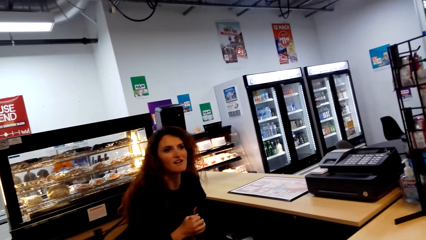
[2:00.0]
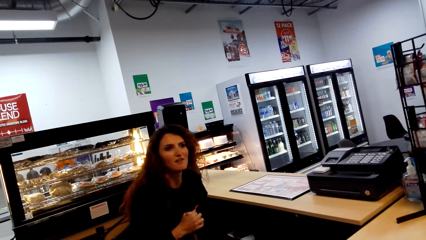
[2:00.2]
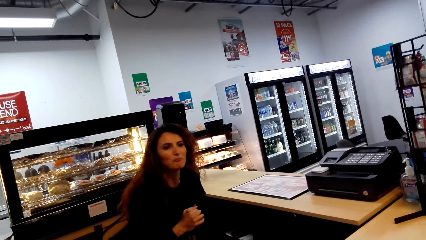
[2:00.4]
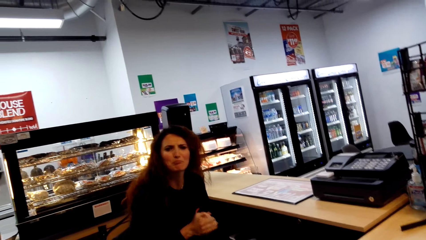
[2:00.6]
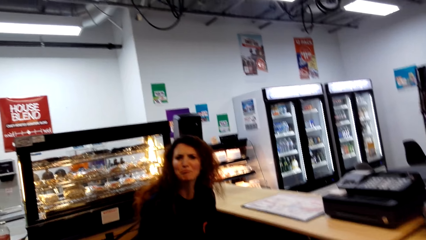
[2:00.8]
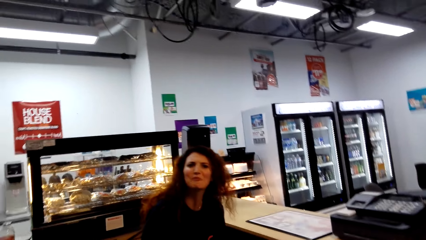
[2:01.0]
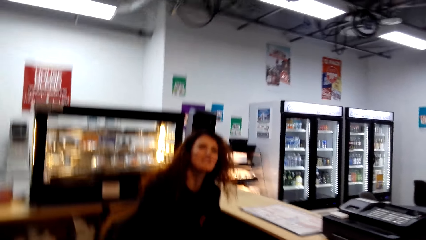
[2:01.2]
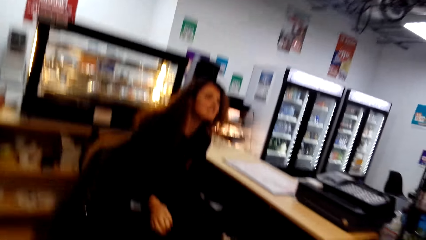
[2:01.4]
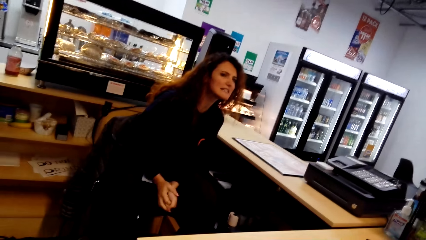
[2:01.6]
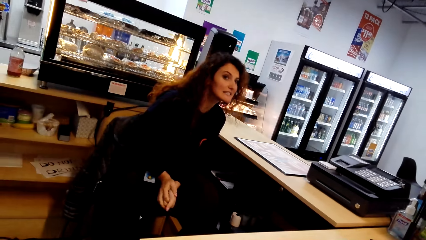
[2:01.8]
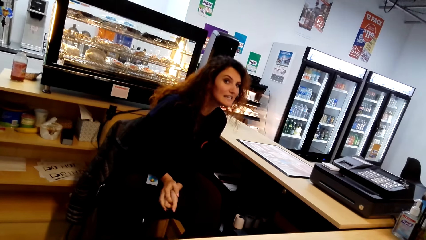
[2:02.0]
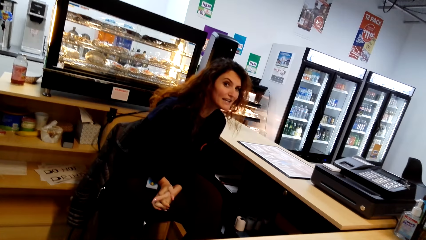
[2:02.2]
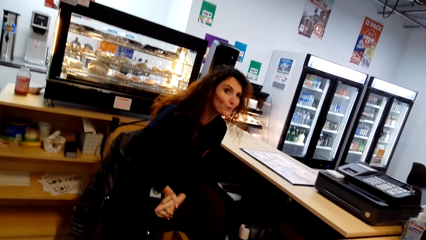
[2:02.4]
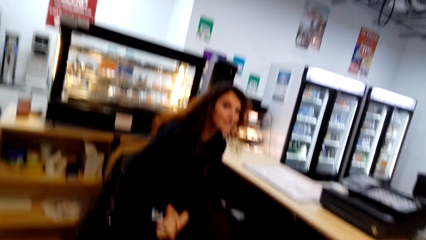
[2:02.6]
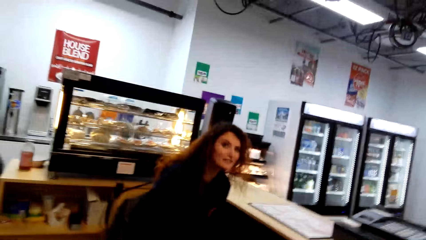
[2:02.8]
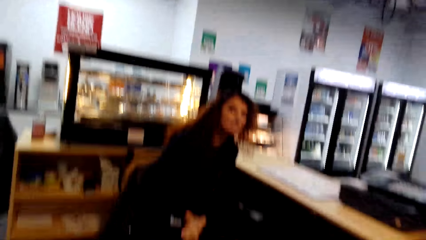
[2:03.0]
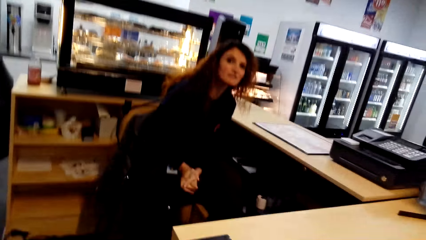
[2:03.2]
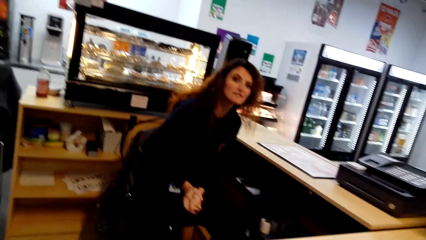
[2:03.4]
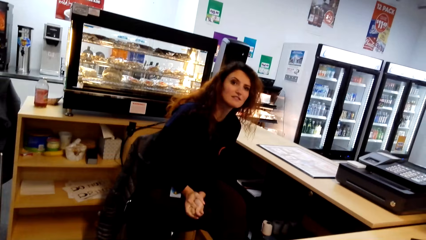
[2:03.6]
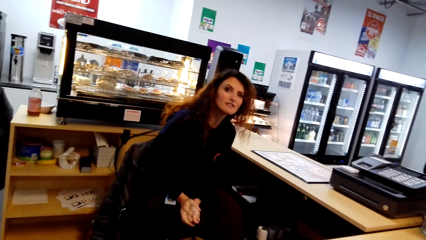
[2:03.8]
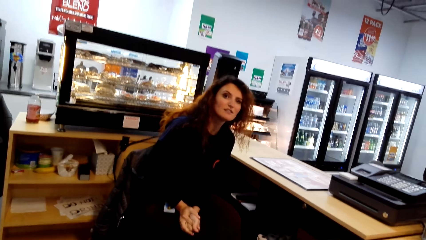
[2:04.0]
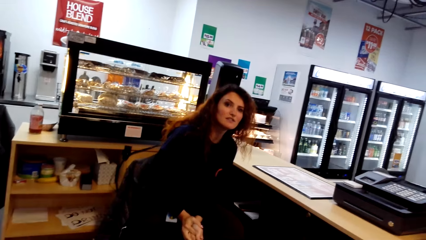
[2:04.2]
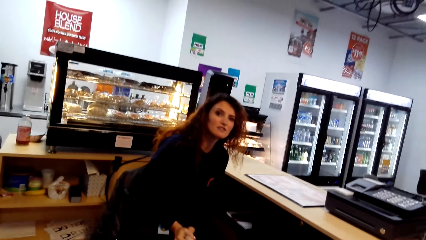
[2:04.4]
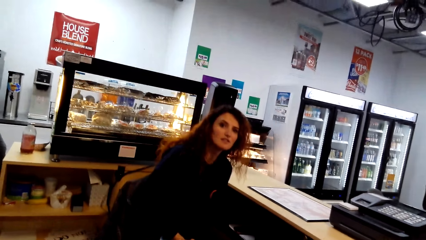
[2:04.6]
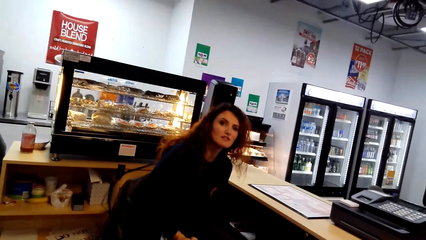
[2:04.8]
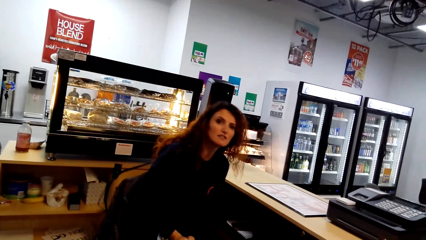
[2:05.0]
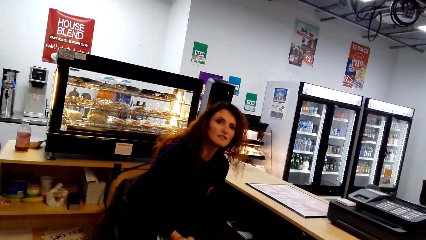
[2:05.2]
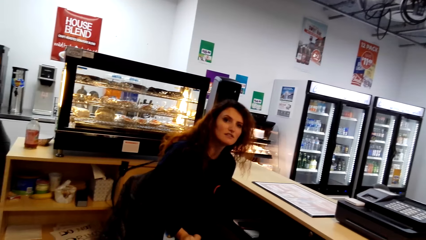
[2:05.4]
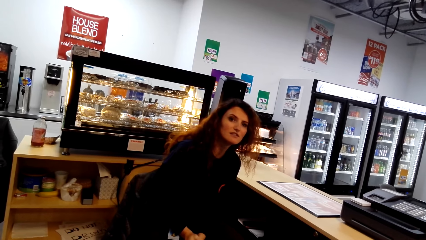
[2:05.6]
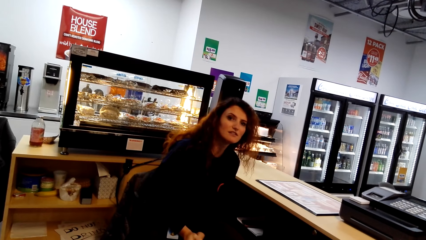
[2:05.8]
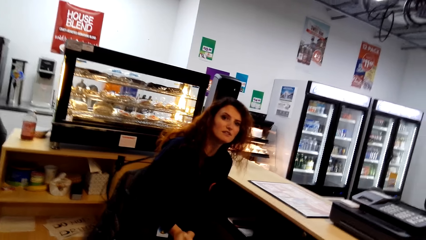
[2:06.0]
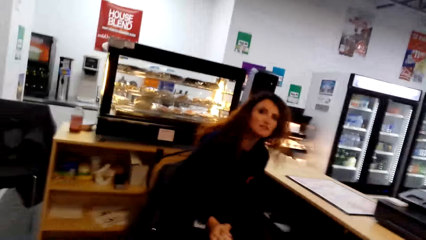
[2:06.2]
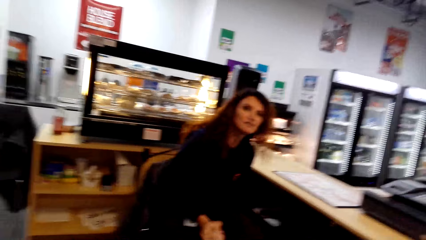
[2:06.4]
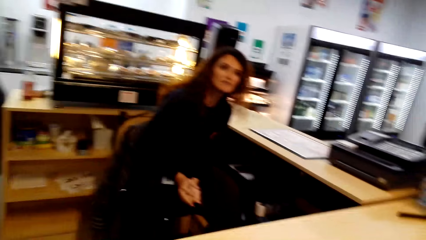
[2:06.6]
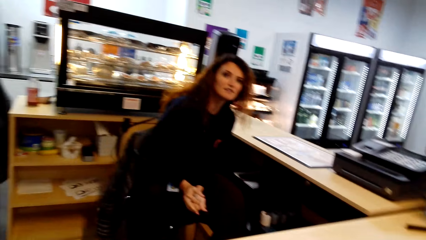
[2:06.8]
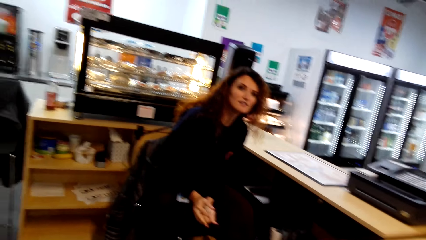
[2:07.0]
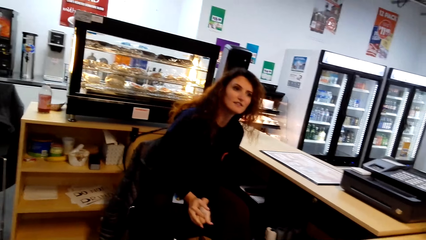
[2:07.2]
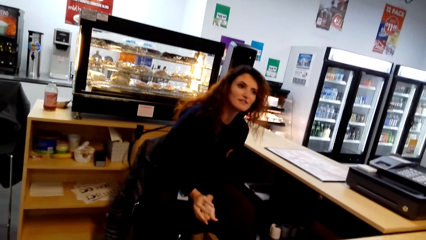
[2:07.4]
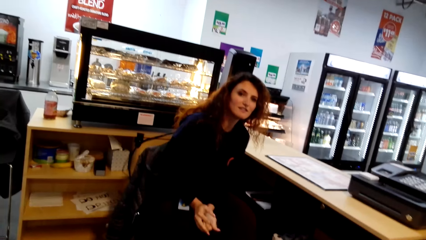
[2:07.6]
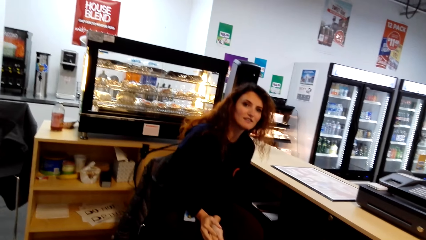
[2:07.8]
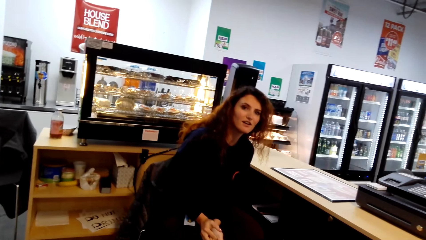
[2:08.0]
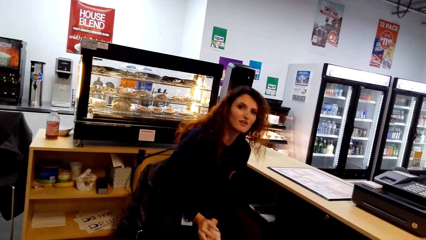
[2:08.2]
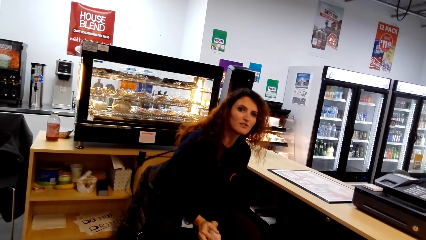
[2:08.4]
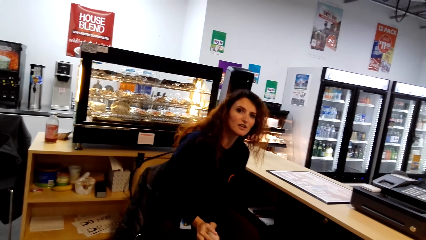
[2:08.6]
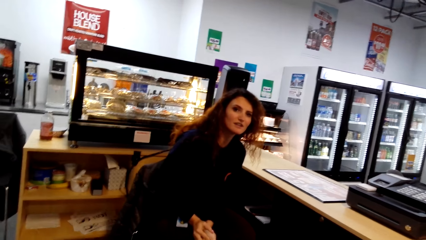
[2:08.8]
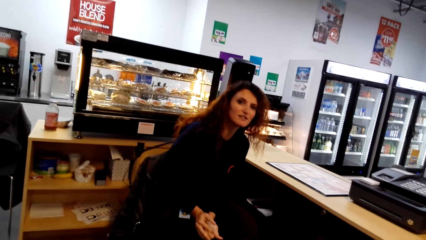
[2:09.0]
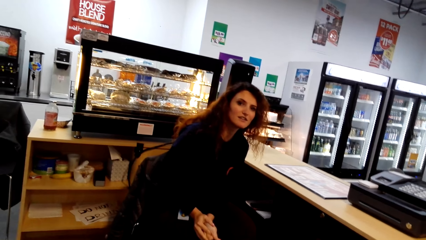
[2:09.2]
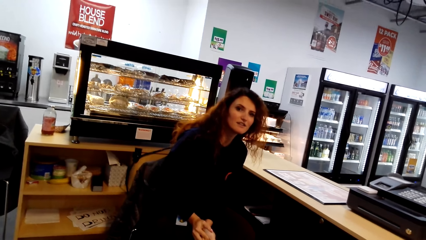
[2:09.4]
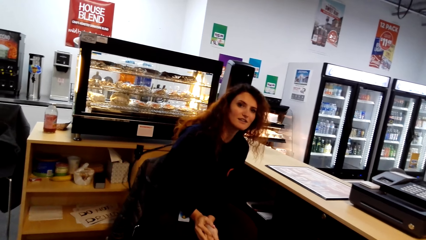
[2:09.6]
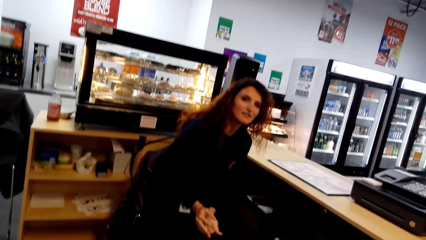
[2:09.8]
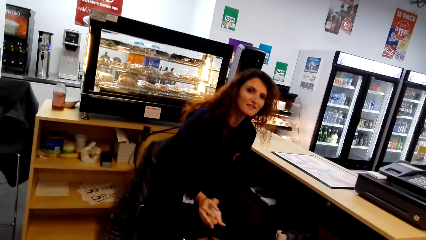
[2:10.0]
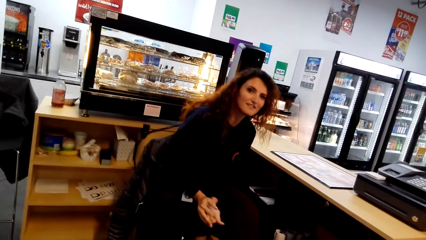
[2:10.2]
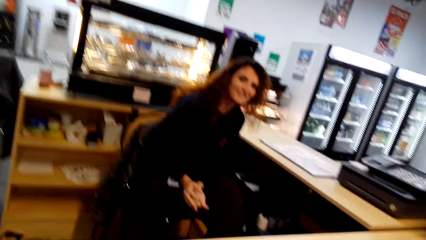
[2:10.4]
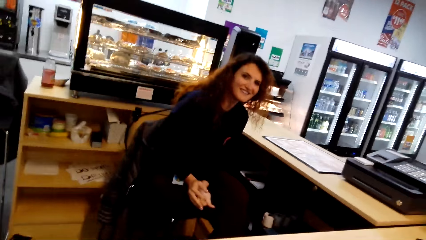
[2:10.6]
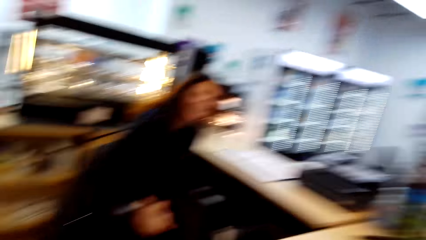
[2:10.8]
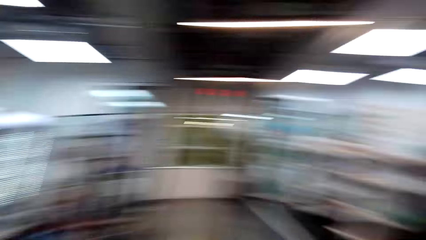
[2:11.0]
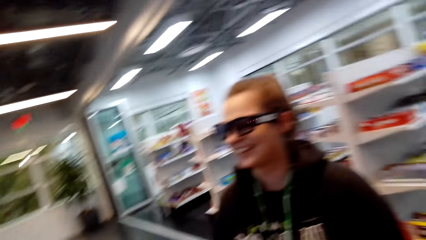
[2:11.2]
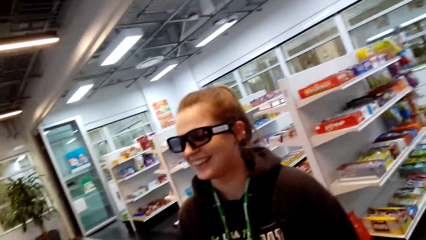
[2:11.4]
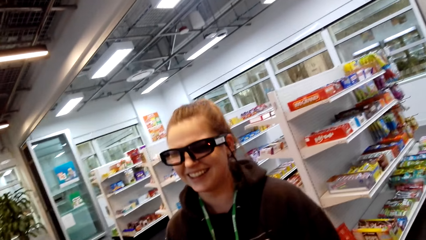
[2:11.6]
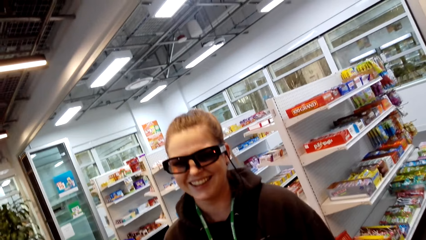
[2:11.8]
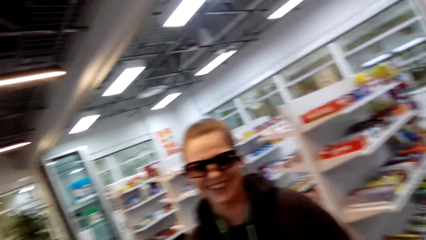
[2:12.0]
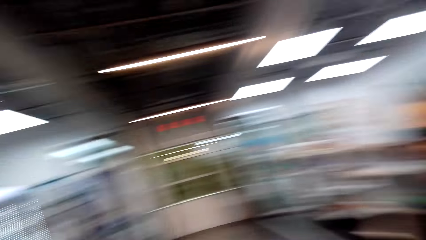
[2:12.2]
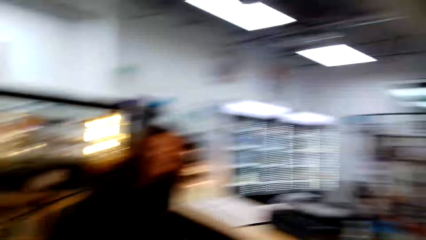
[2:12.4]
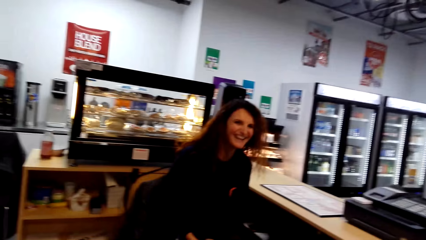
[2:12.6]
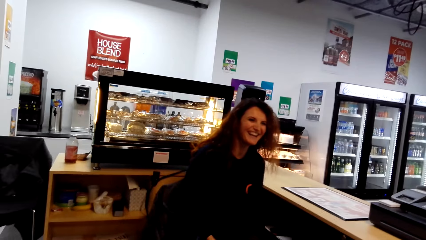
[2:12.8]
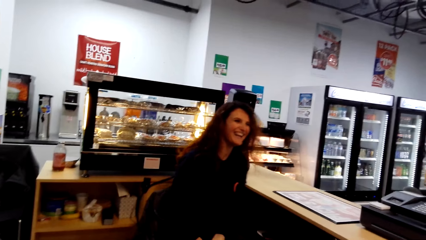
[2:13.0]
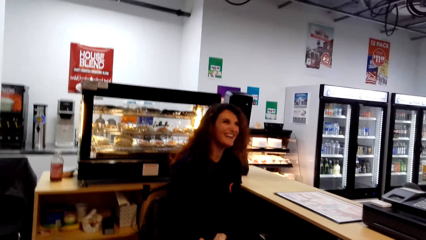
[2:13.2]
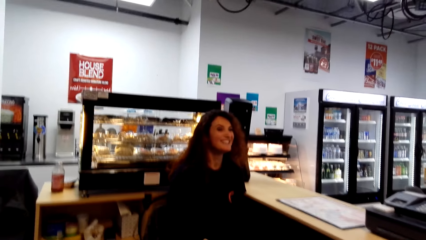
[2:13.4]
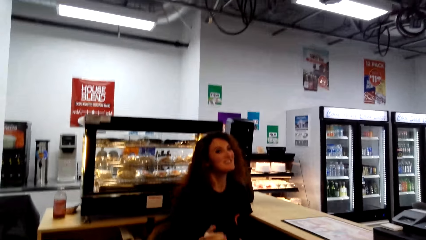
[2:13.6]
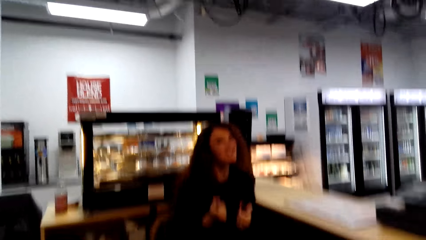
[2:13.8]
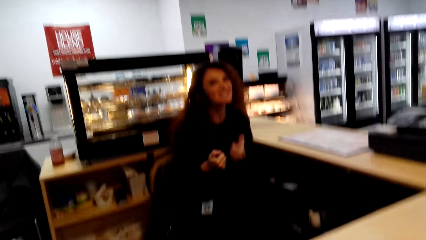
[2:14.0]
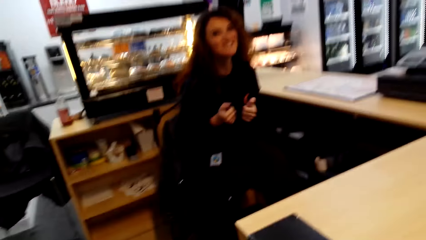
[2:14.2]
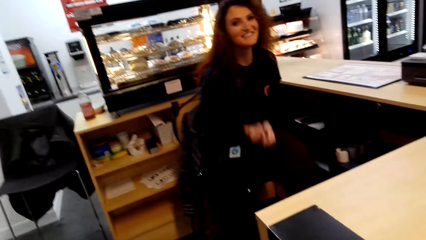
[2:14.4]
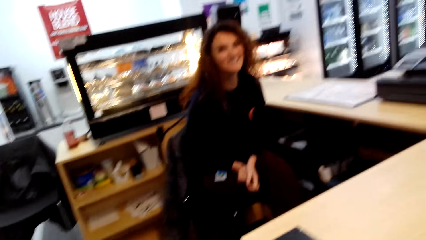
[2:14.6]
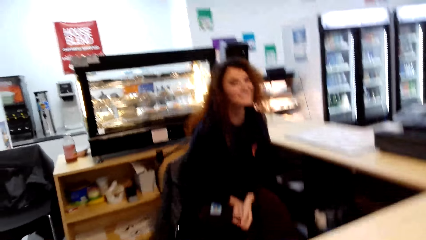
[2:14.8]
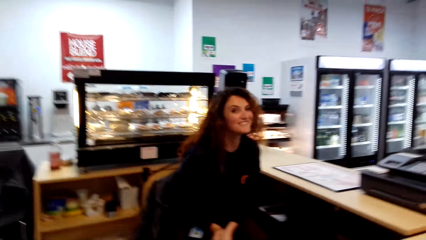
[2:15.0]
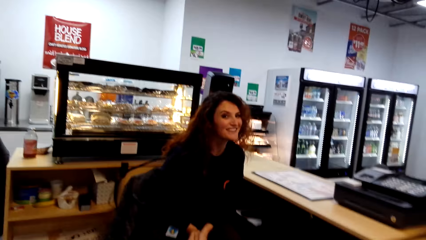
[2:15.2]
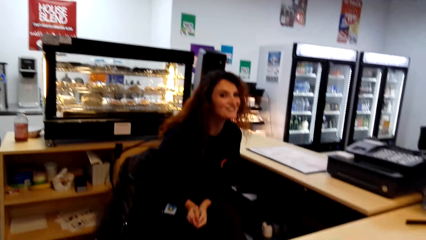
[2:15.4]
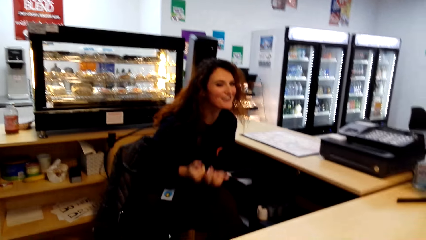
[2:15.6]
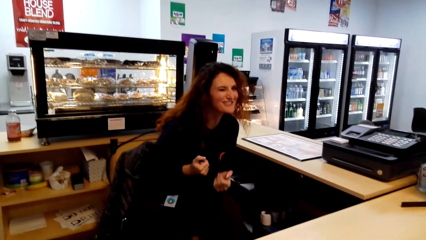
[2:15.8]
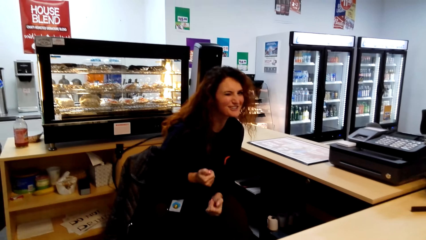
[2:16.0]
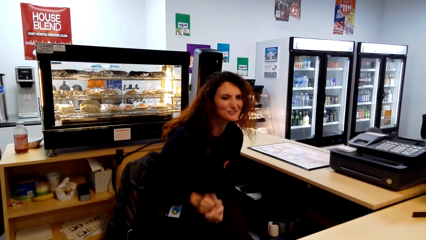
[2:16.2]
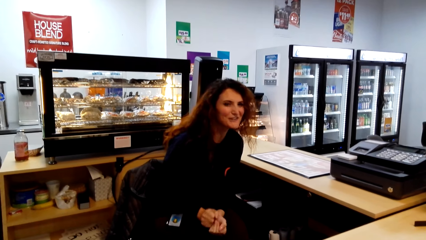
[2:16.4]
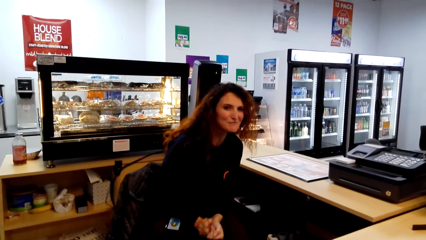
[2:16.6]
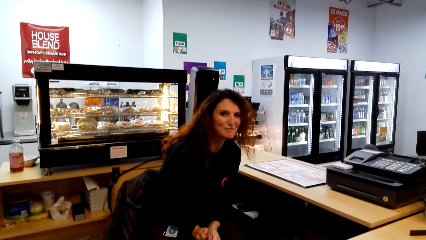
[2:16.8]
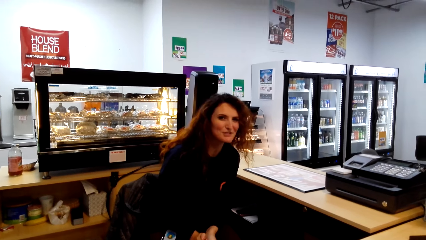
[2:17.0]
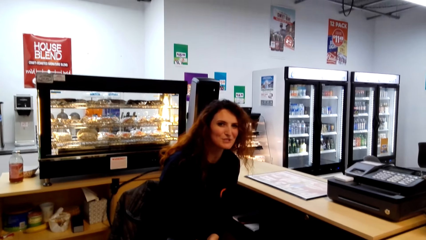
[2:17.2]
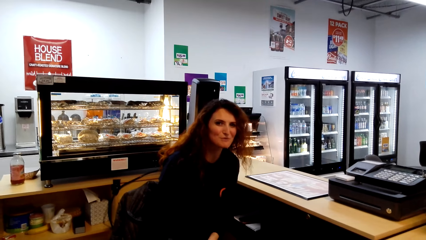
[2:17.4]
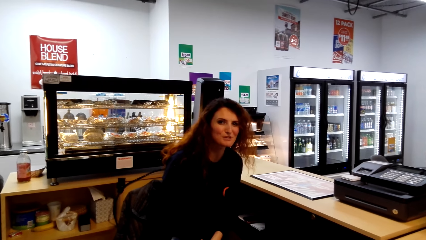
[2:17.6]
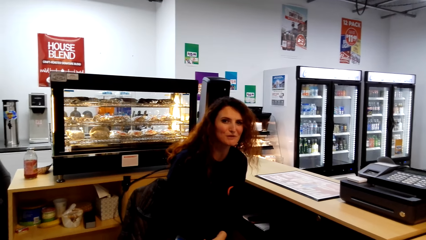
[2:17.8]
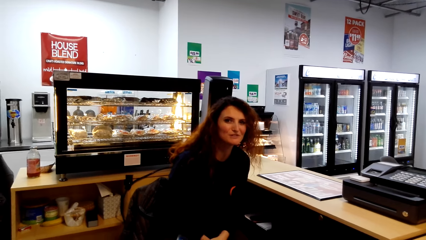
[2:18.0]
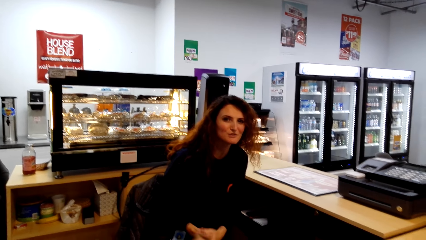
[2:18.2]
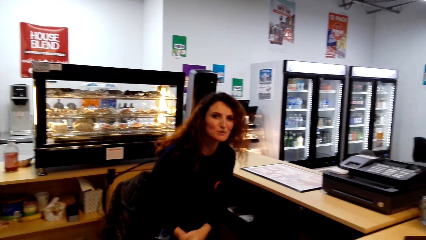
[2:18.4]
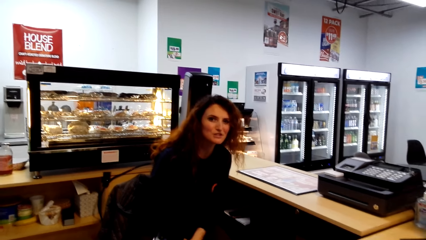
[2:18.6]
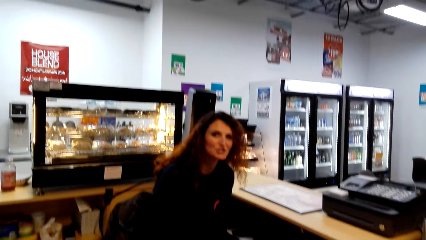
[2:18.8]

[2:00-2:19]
The camera wearer moves the camera around the mall. A person converses with the camera wearer. A woman converses with another woman. The camera wearer looks around. They converse with the first woman. The person converses with the camera wearer and sways hands. The person sways hands again. The person converses with the camera wearer.
